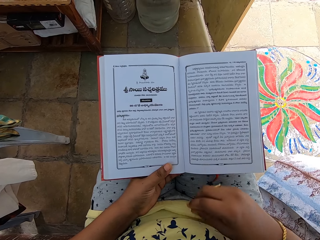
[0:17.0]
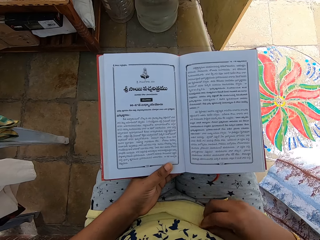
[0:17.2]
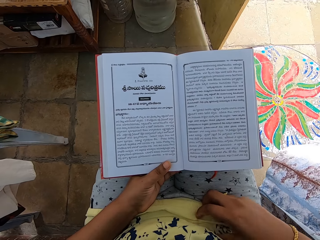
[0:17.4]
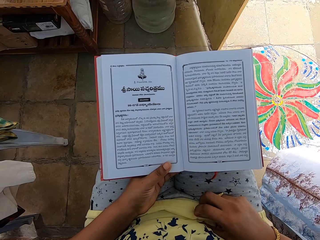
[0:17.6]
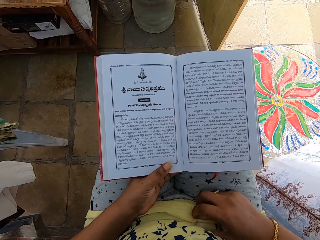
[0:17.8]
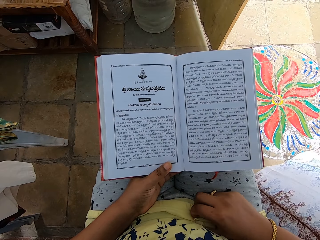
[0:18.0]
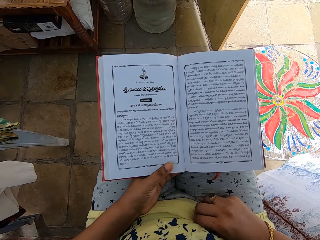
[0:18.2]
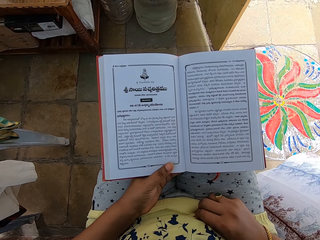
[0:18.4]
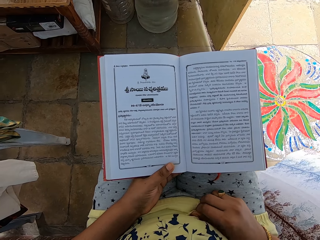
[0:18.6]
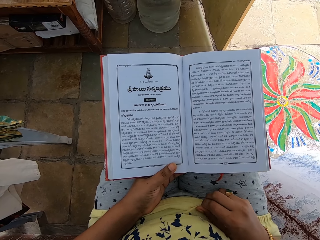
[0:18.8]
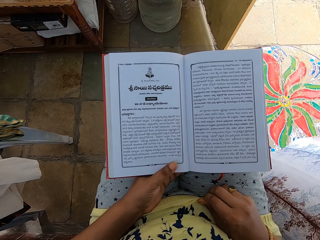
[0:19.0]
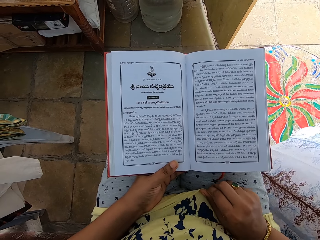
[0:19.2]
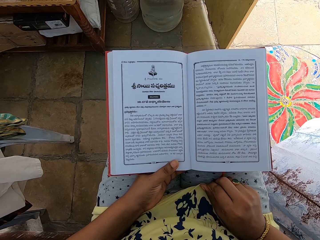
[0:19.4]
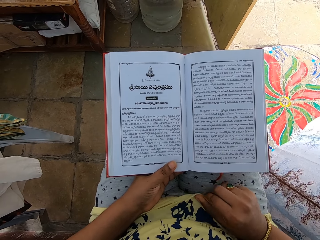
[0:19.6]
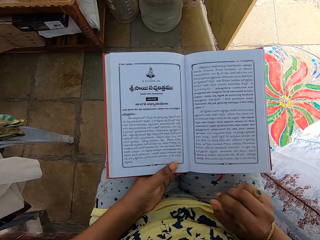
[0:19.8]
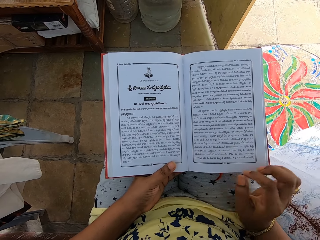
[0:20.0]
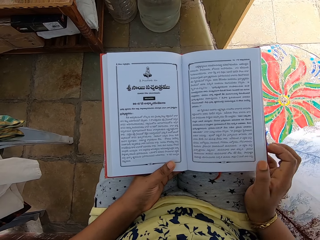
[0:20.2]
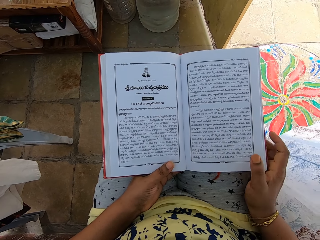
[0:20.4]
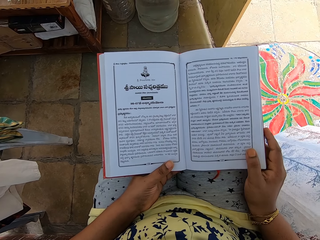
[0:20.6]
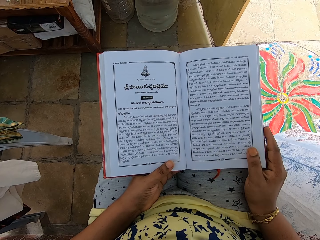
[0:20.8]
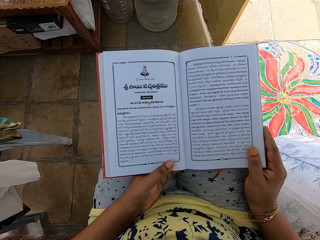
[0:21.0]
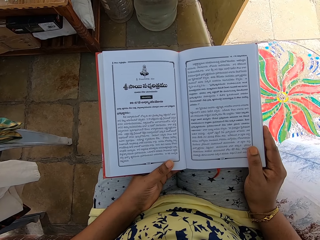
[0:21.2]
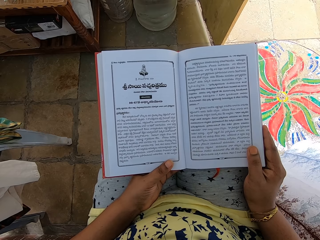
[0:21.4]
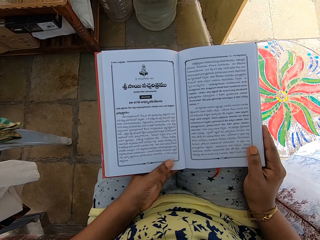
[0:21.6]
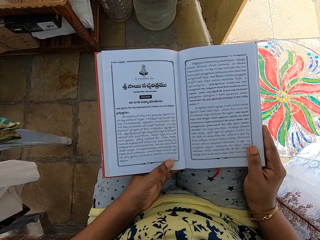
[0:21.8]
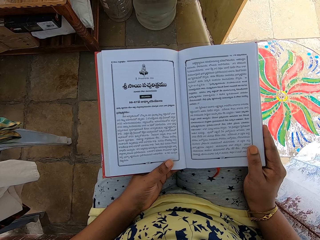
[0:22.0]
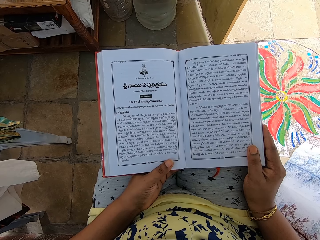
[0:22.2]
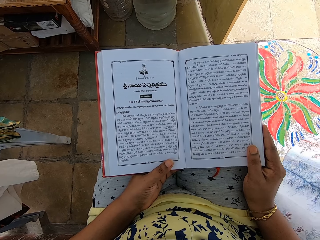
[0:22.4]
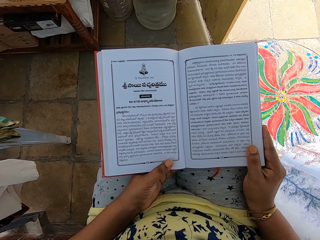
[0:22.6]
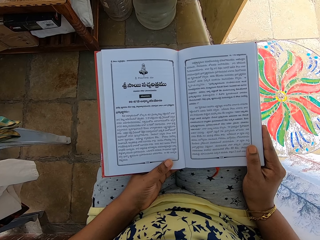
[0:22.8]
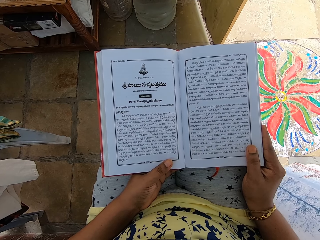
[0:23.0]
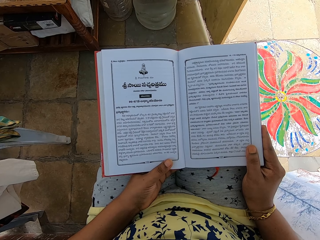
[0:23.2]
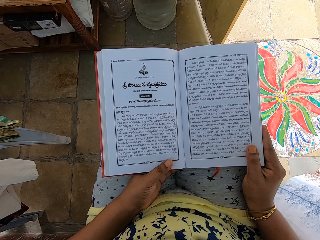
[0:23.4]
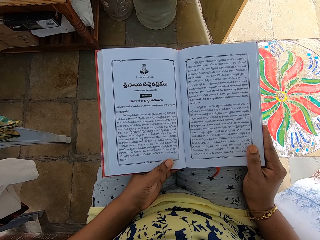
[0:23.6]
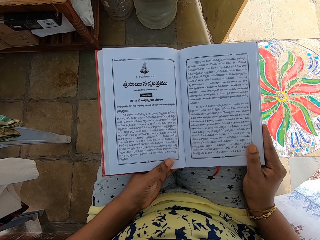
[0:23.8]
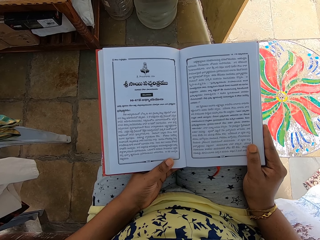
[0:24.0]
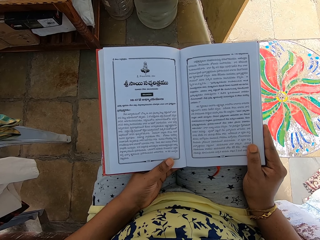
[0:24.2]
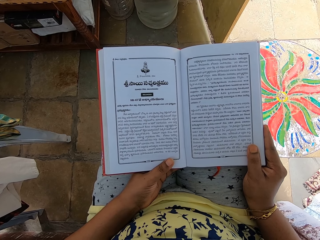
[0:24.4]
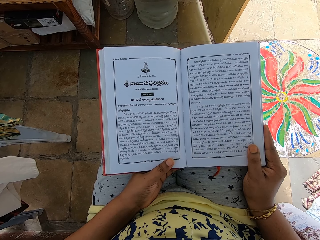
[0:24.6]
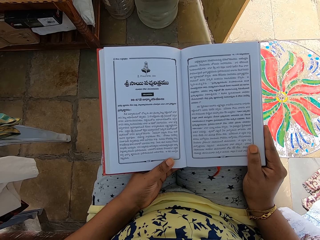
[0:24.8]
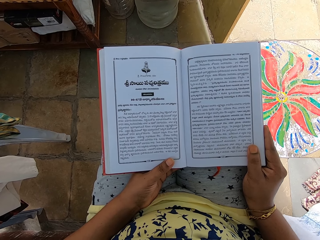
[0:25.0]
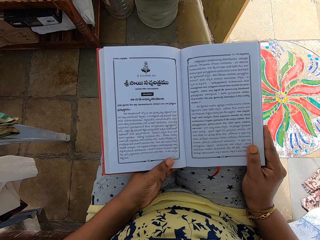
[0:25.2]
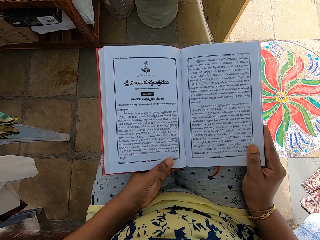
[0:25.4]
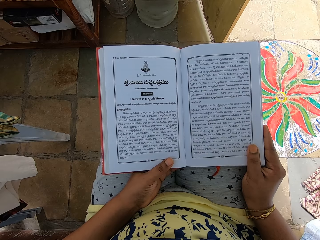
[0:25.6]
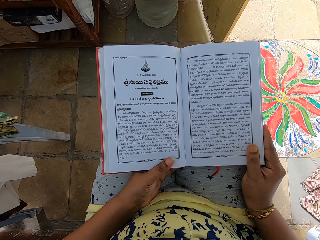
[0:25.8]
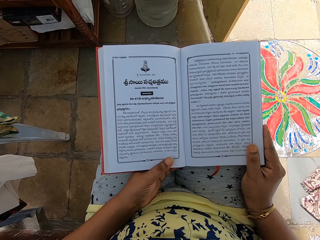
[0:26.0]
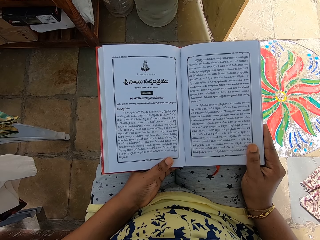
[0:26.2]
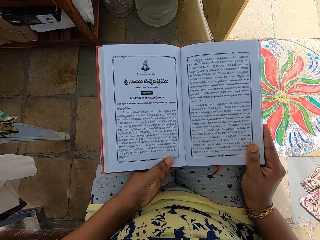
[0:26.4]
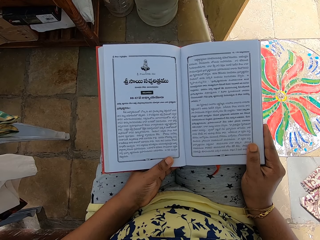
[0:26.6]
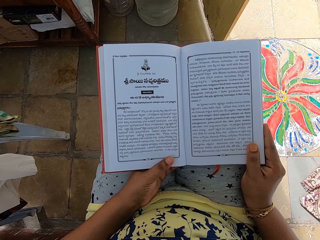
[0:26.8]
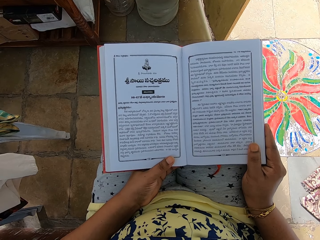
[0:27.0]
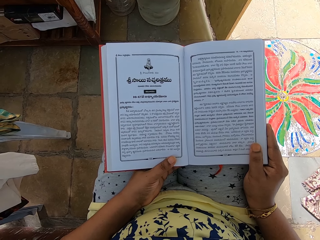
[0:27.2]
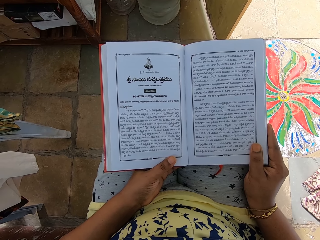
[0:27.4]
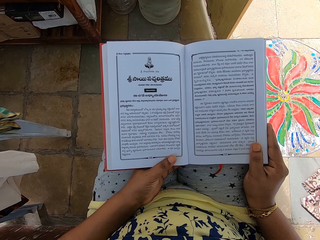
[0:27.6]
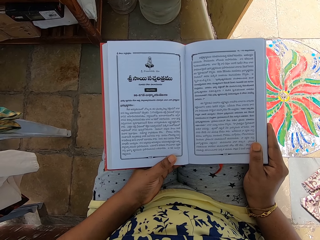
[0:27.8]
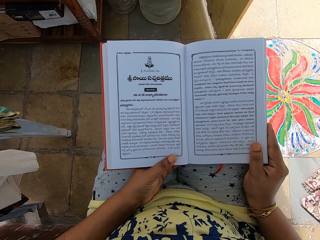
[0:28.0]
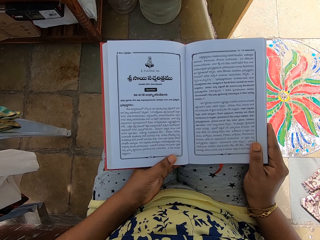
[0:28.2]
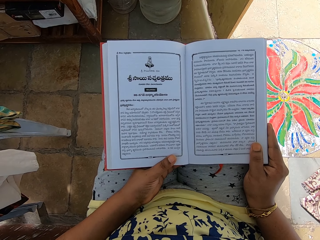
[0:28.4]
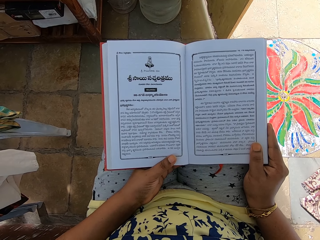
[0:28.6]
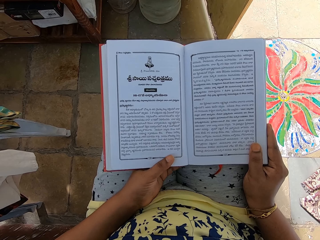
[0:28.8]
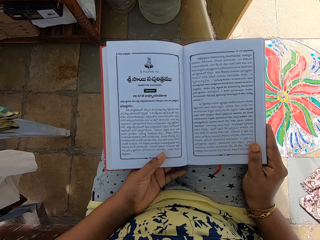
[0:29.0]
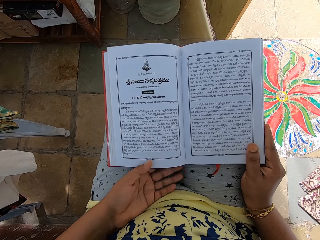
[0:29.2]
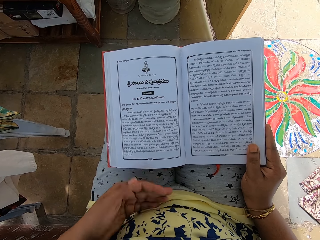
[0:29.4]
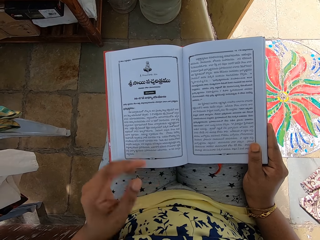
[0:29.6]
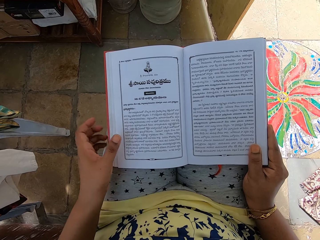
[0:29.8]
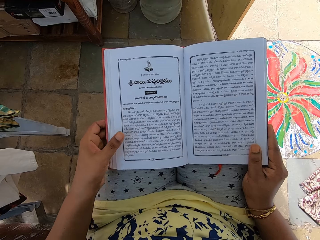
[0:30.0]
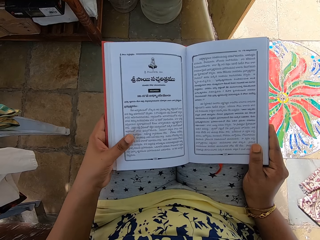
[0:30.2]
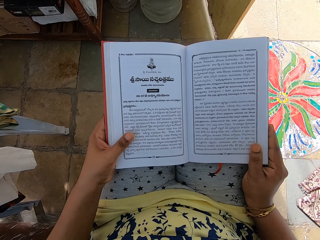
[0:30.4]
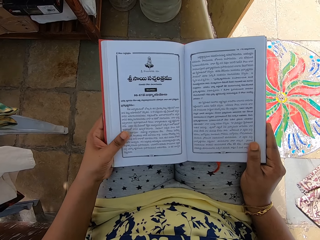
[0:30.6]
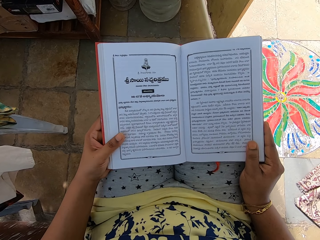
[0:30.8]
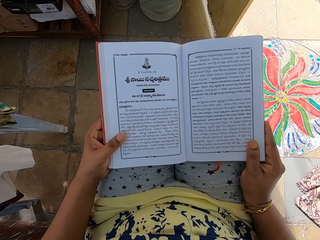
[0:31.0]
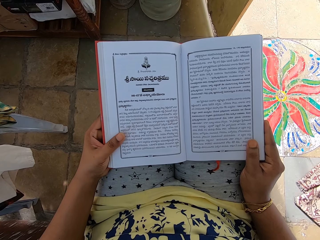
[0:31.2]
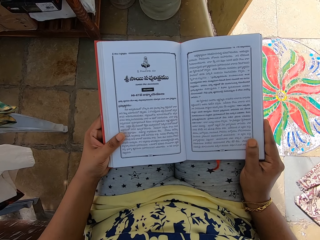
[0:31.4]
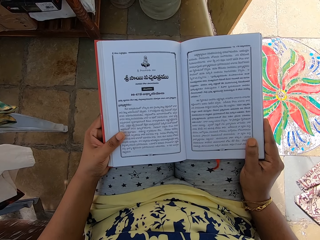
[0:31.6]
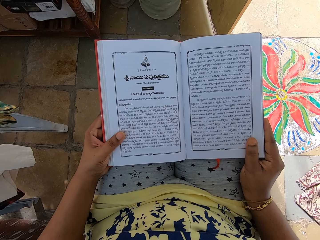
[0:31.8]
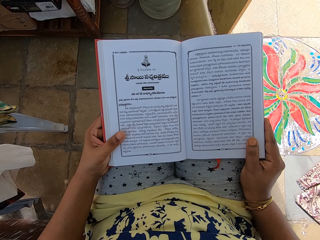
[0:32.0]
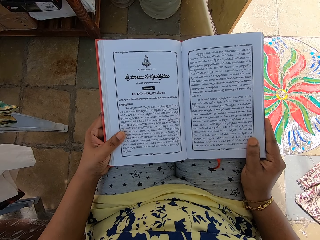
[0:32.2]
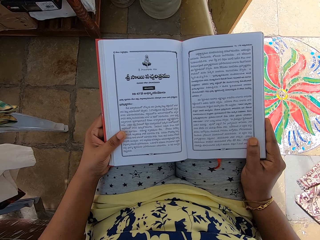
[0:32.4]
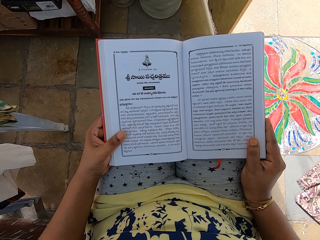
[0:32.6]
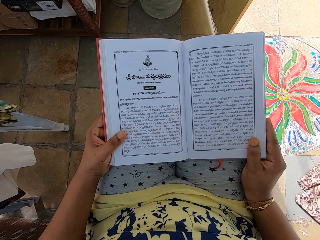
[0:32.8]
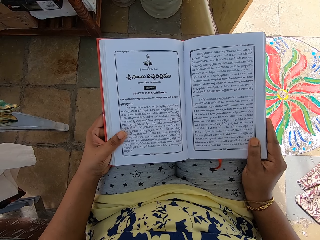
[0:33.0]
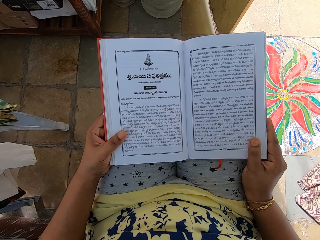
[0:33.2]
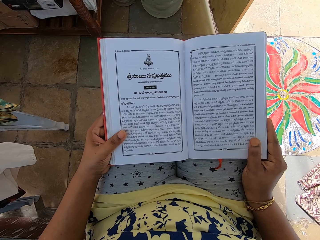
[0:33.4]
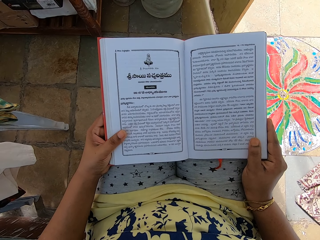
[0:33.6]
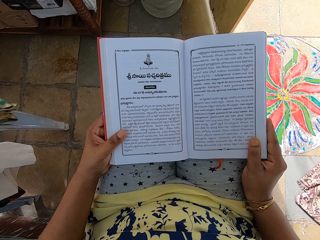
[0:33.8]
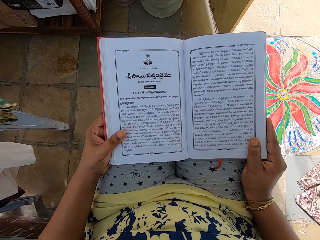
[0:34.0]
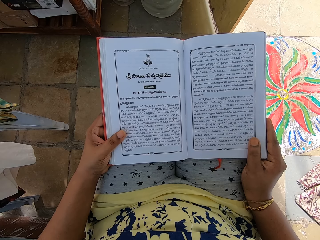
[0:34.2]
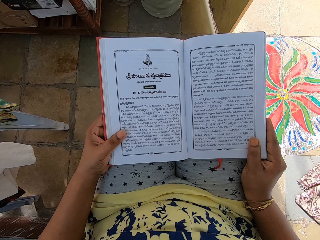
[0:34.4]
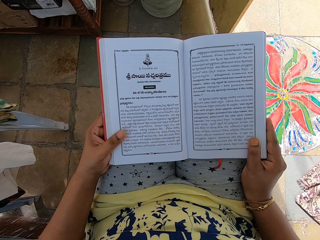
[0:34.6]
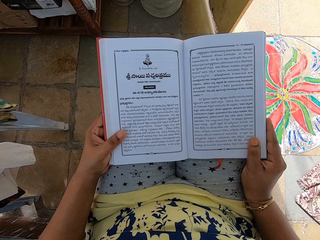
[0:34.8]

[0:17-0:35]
The camera wearer pulls her cloth with her right hand. She adjusts the cloth with her hand. She holds the book with her right hand. She removes her left hand from the book. She holds the book with her left hand.

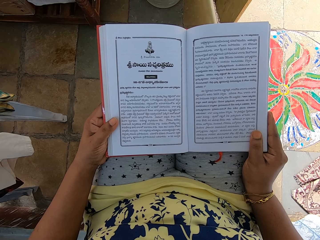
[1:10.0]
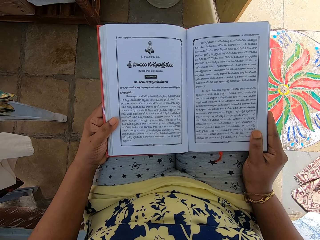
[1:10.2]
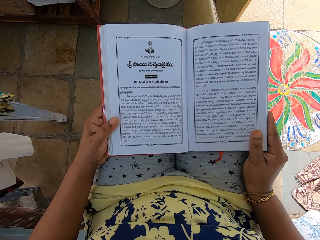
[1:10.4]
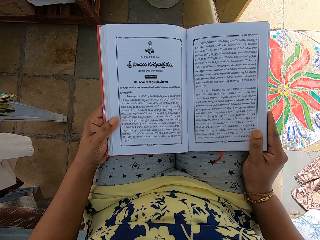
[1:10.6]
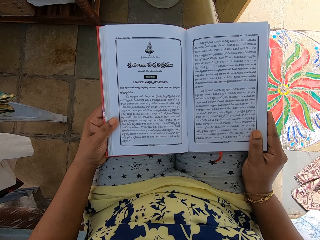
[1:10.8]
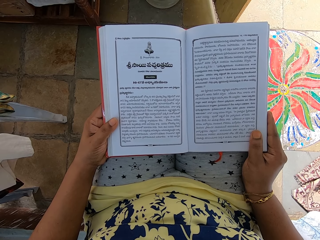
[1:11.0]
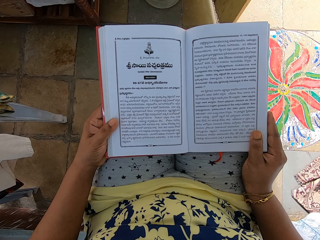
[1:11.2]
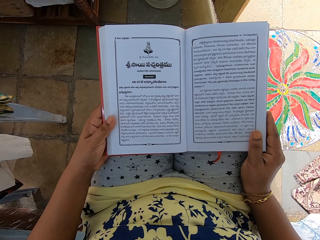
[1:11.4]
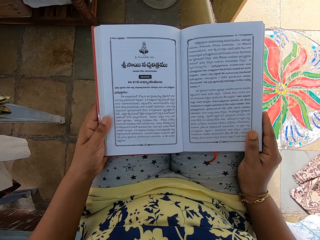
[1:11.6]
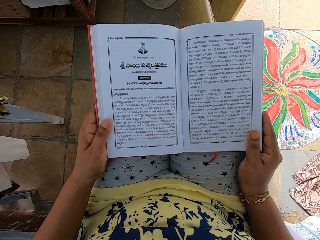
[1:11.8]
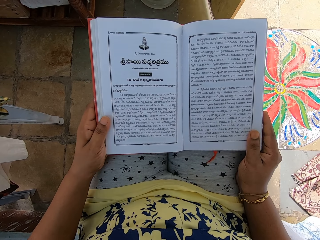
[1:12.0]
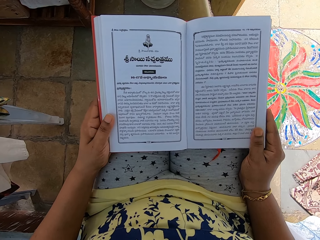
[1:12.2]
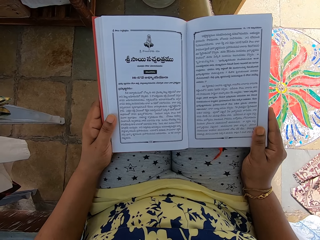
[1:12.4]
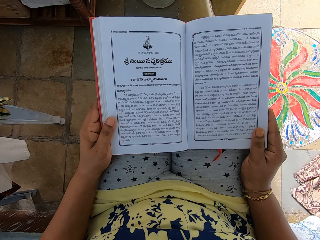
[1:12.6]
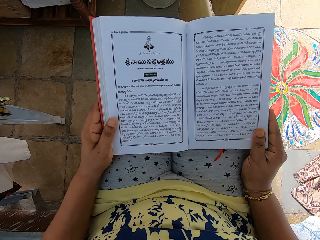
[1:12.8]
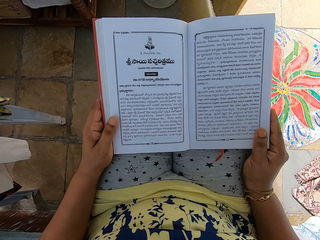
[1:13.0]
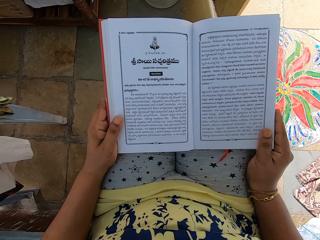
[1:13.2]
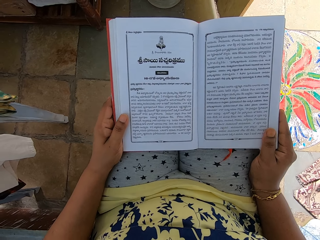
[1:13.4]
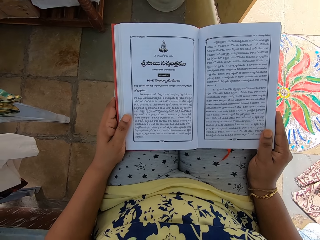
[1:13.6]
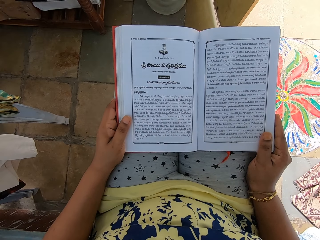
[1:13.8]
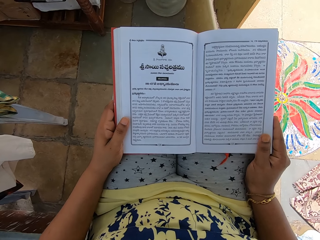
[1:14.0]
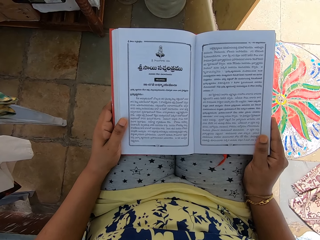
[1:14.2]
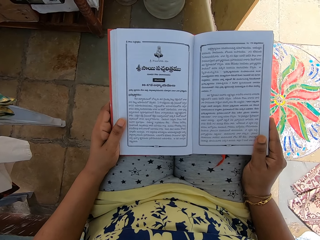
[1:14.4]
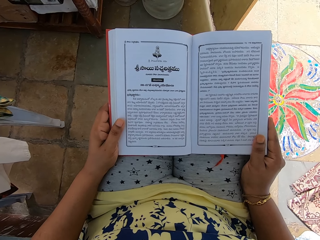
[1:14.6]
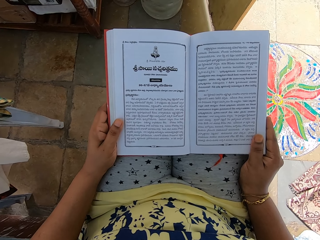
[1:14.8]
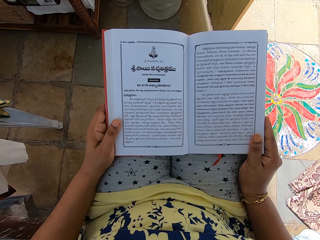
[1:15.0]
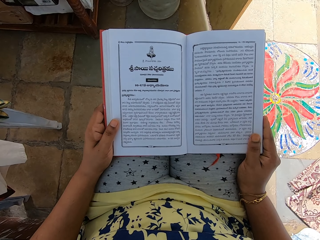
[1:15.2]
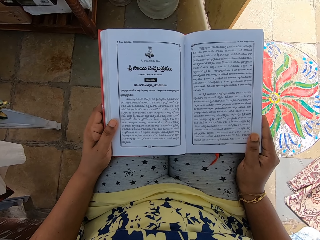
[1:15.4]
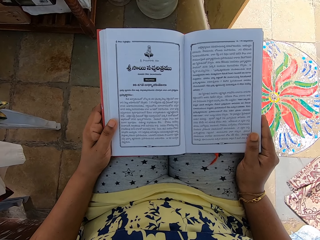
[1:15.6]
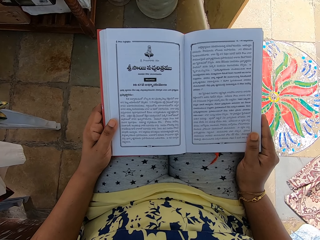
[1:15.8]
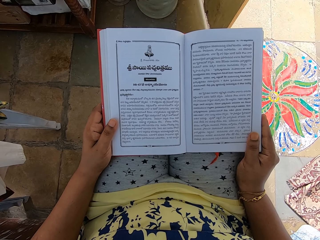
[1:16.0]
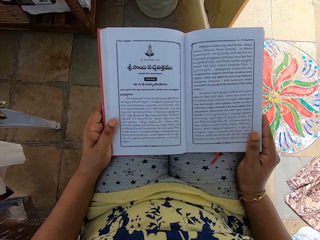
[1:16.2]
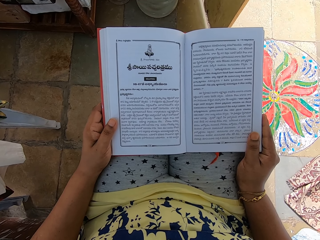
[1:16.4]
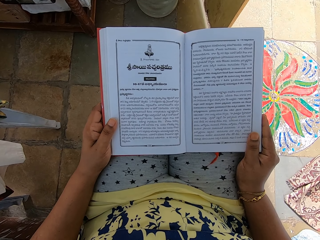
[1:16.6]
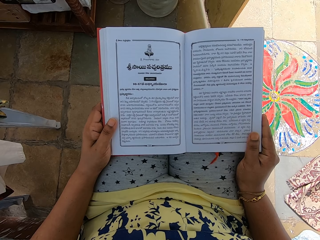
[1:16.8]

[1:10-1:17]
The camera wearer moves the book.
